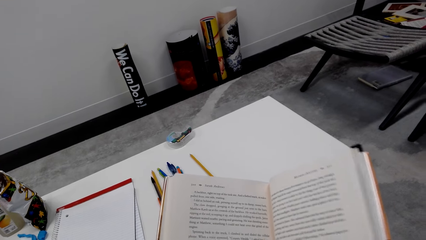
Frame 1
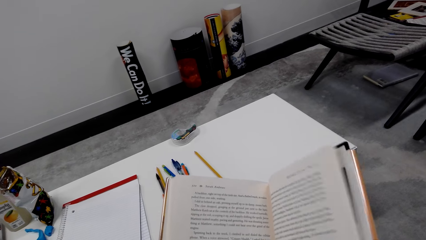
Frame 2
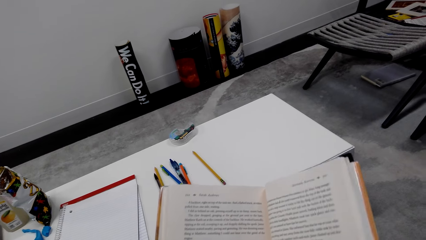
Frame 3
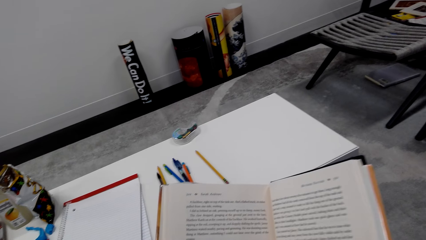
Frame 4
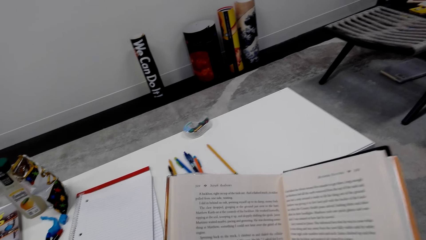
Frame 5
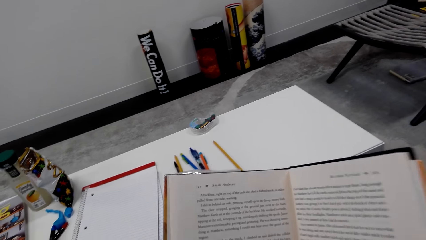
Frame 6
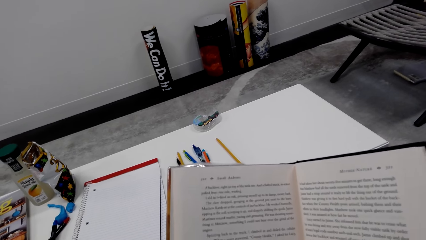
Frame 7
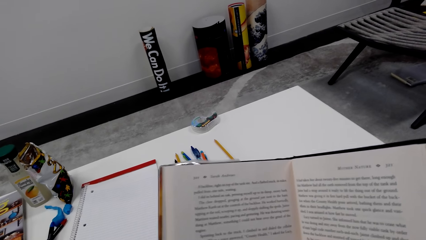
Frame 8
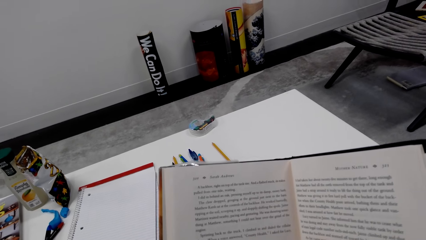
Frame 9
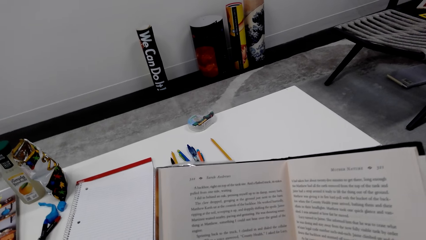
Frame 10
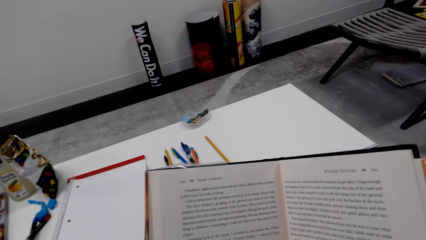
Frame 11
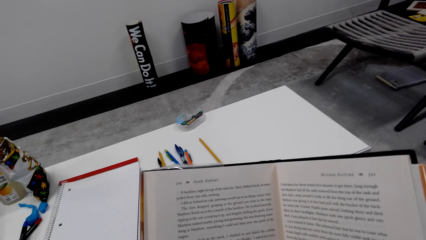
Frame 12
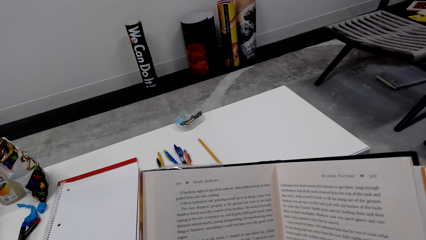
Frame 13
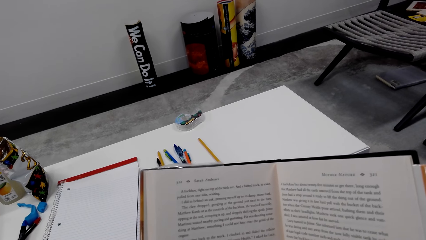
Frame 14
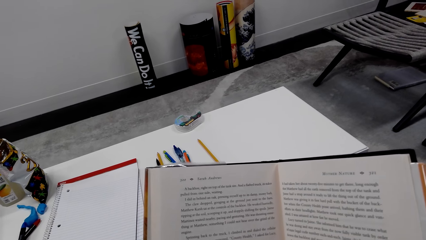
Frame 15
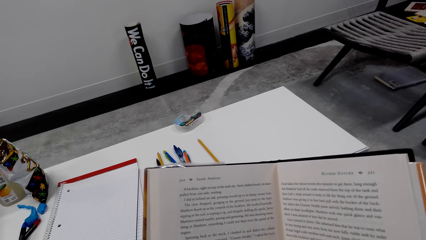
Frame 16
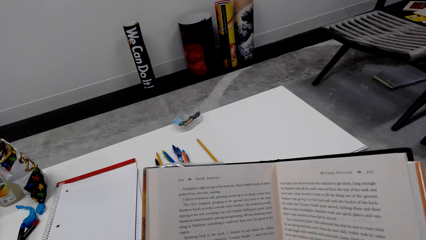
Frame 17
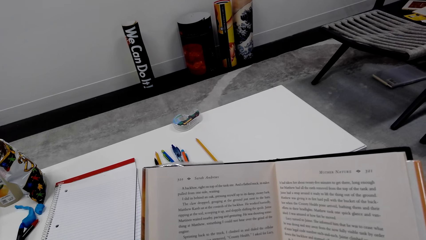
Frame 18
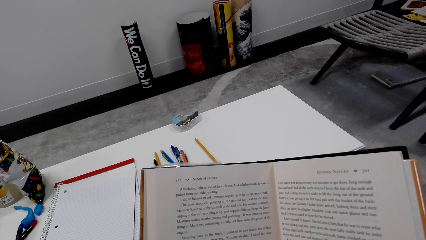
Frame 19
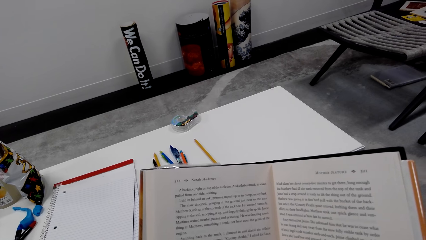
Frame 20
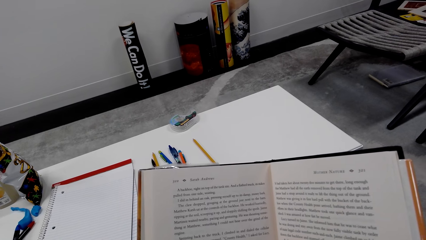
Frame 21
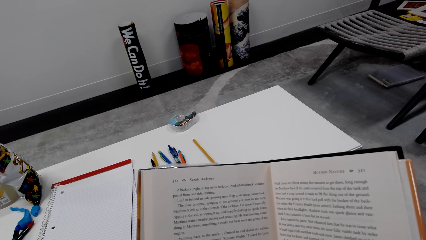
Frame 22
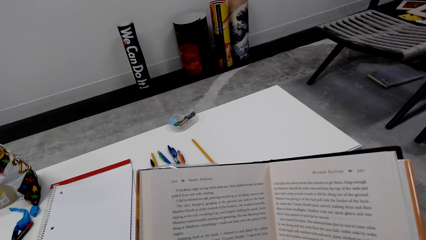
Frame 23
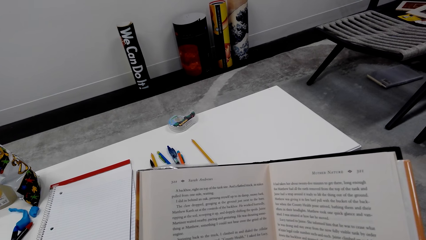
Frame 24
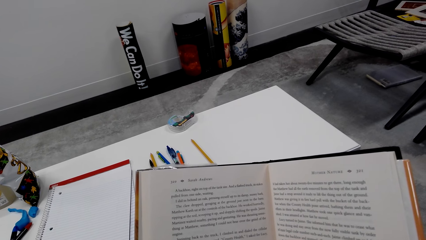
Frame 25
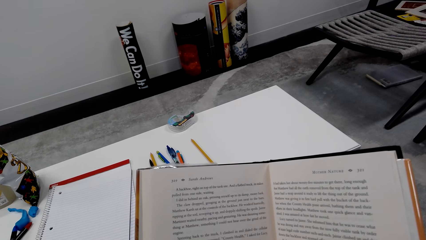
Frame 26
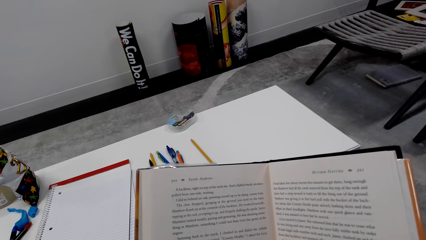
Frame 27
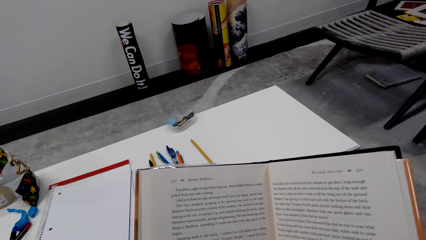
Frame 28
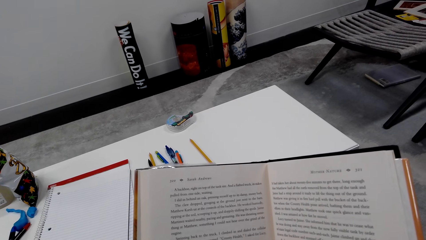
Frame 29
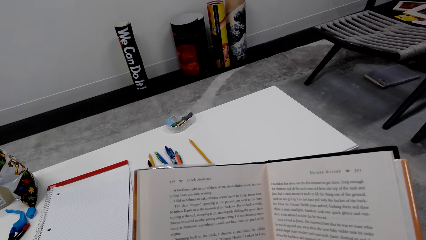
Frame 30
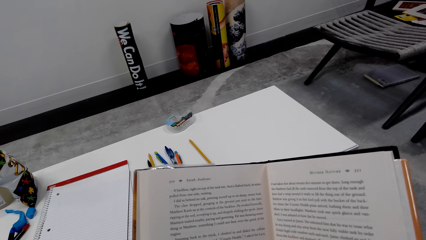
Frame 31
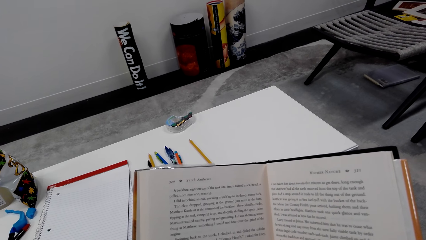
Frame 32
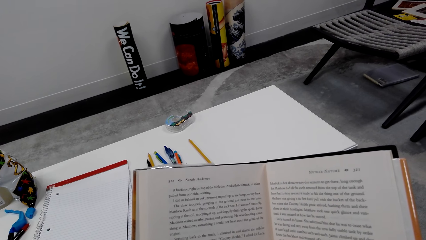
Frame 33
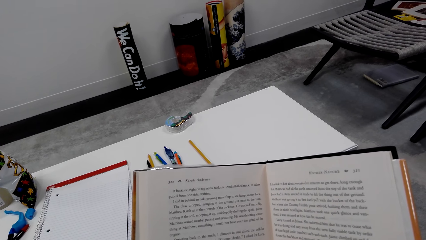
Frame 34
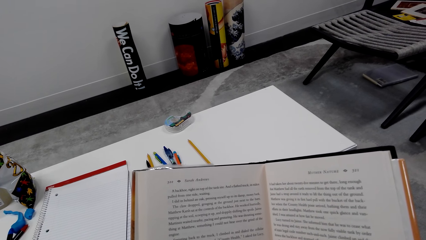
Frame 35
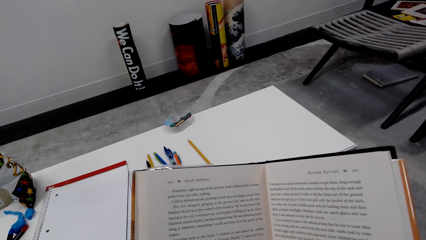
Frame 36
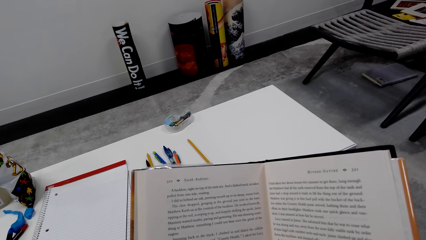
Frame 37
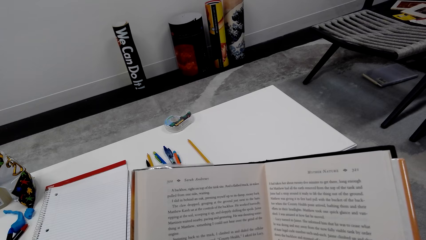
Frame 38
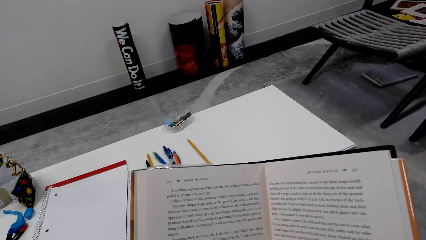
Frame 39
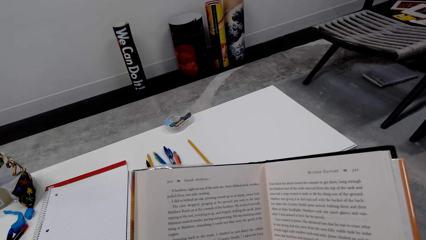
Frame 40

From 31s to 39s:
The camera wearer reads the novel book.

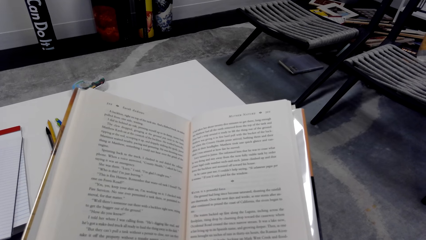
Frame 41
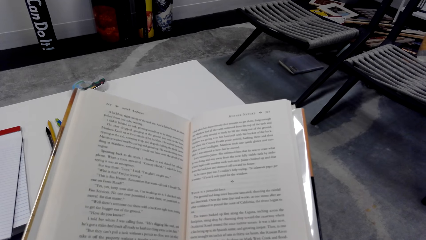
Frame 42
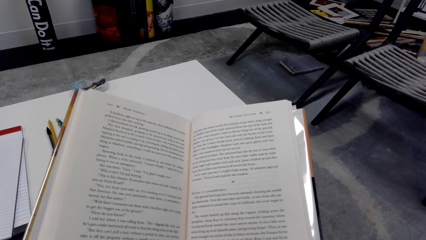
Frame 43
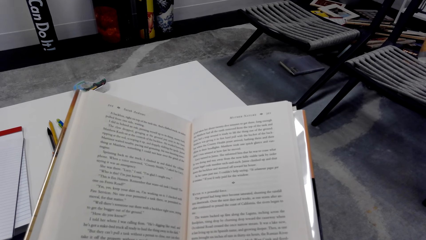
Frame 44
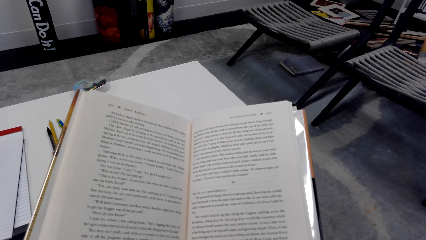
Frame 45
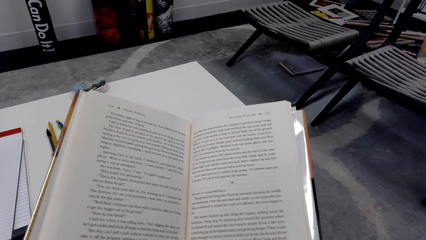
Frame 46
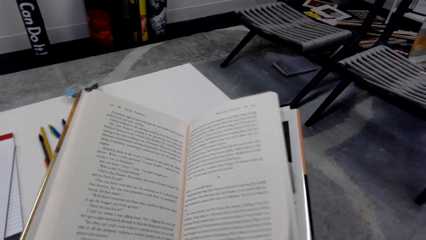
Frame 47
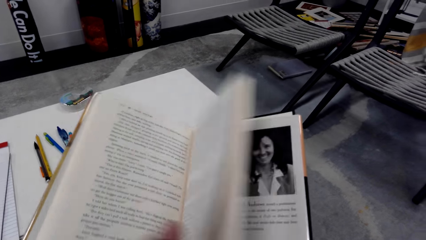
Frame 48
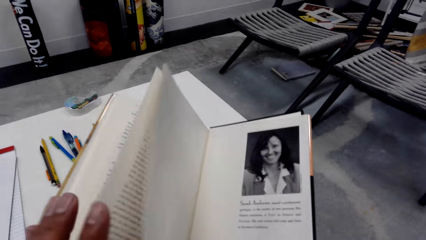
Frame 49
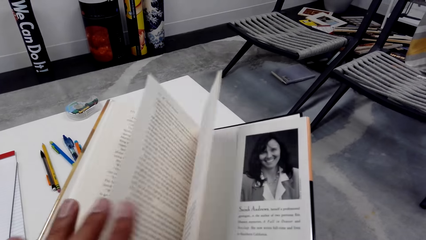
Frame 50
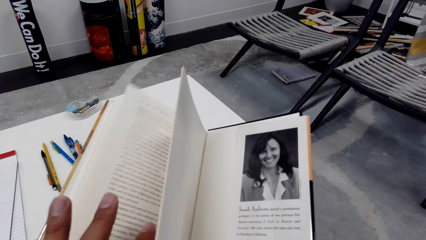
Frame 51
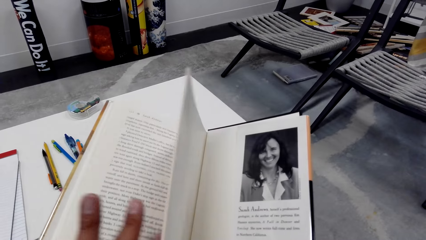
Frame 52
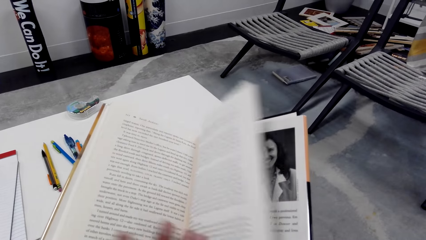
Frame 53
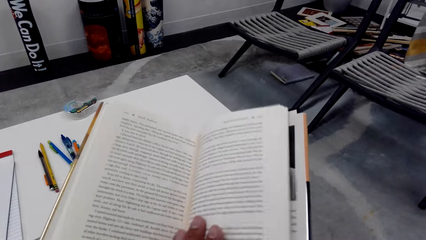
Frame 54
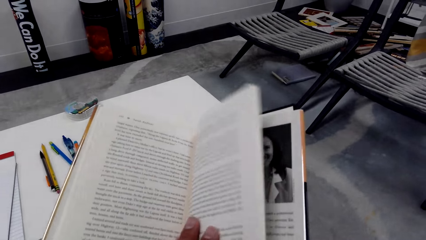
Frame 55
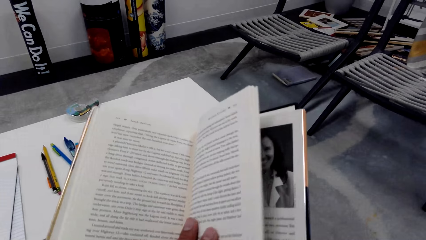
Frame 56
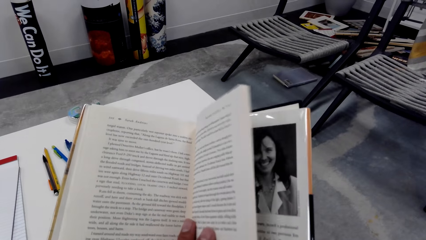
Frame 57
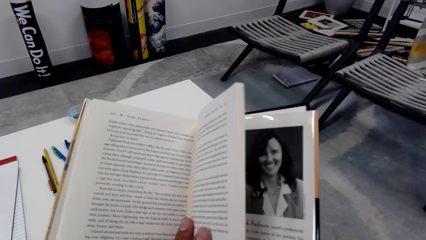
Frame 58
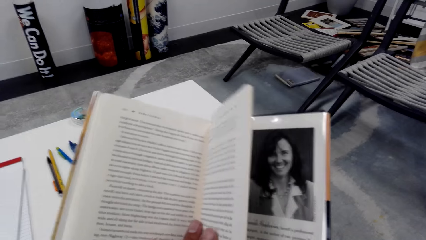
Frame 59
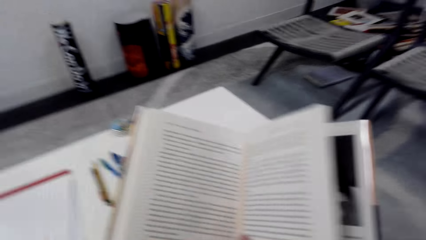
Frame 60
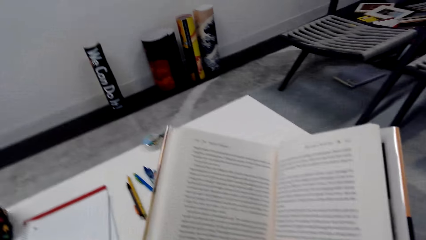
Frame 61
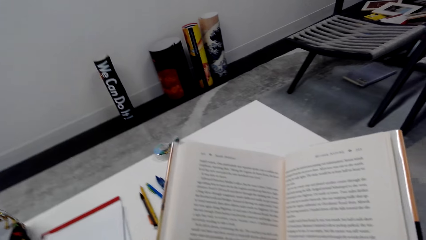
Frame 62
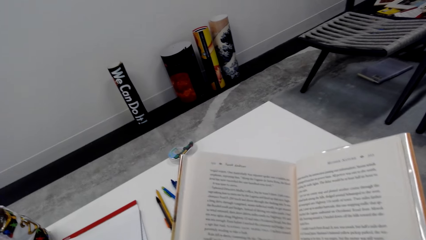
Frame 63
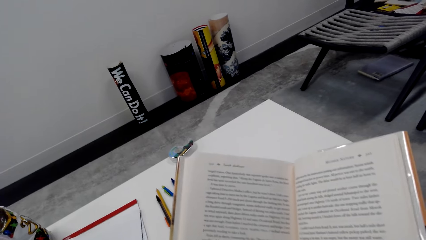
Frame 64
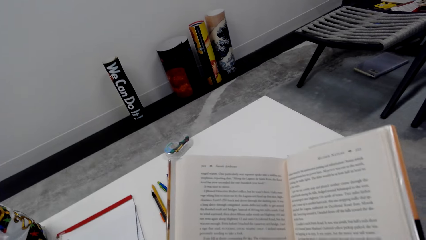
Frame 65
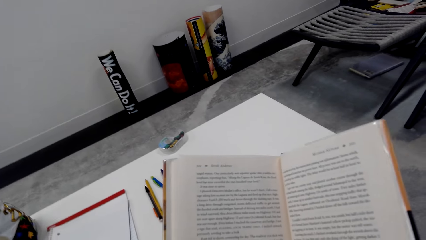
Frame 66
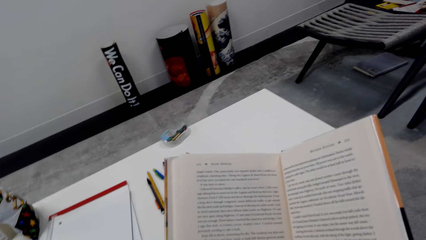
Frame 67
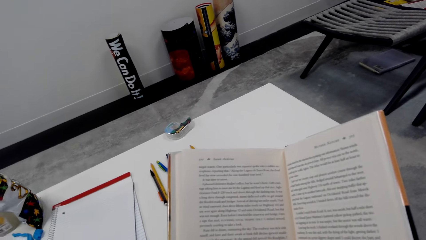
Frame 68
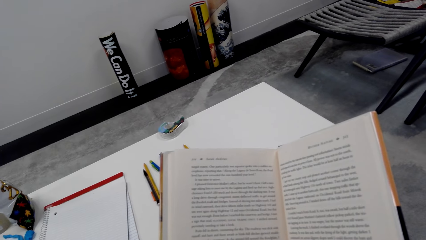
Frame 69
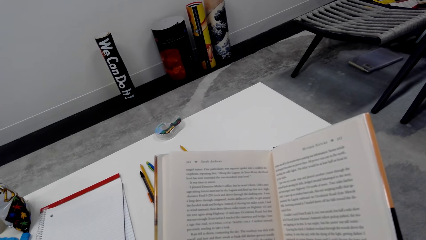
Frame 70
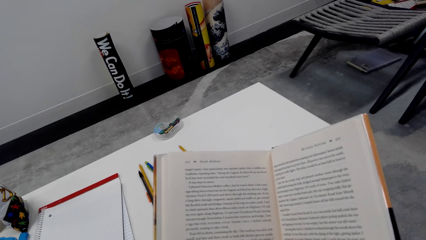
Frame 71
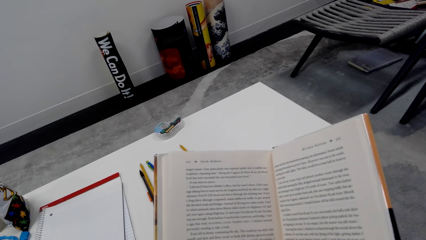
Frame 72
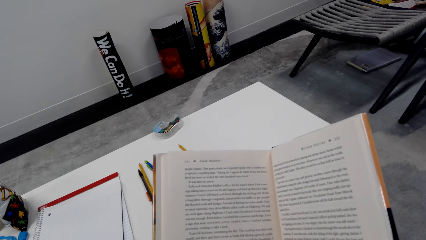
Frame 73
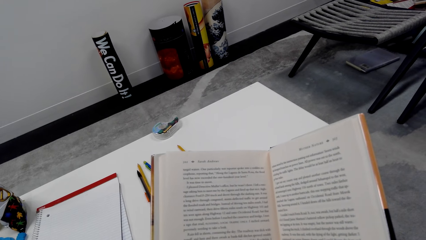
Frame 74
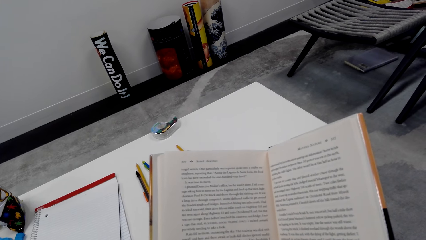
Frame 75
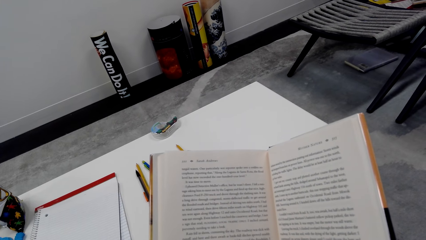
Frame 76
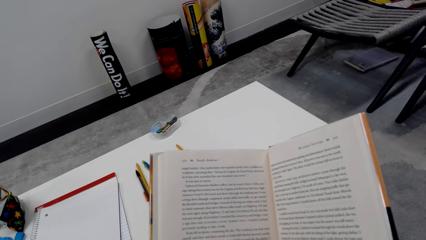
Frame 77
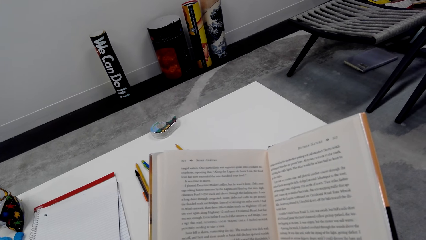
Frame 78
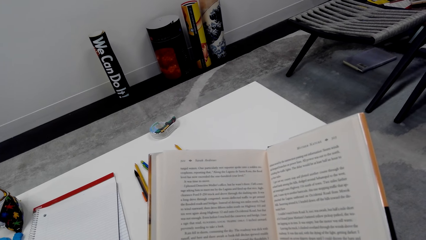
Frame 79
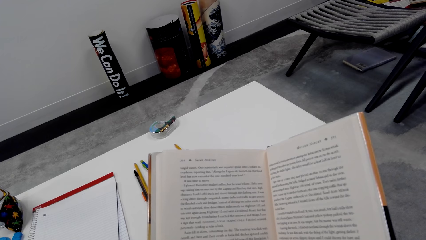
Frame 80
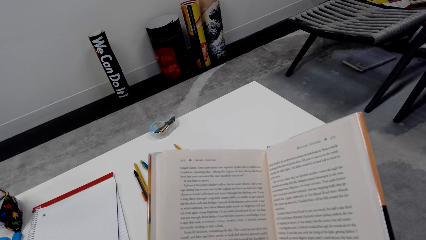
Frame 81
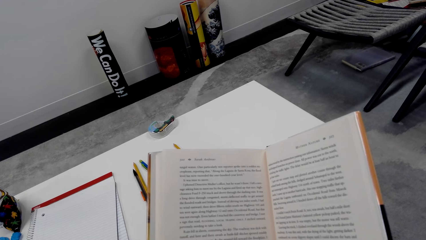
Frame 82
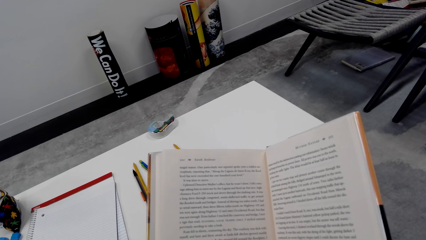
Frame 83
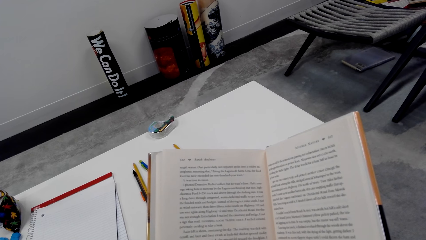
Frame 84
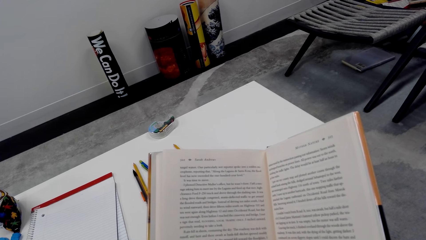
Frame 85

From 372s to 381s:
The camera wearer flips the page. They open another page. They read the book. They read the novel.
